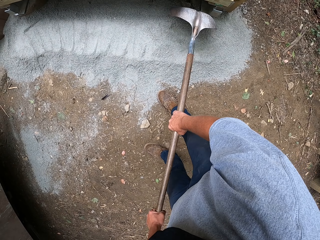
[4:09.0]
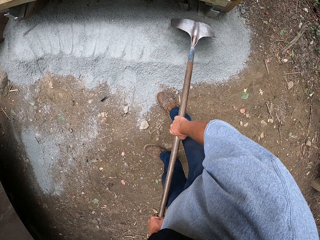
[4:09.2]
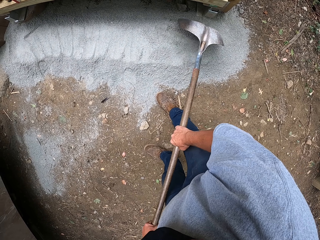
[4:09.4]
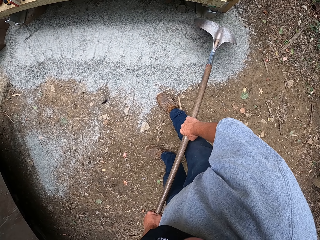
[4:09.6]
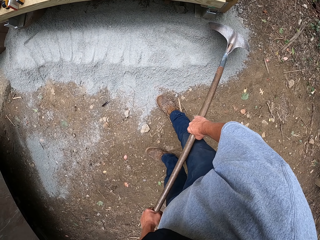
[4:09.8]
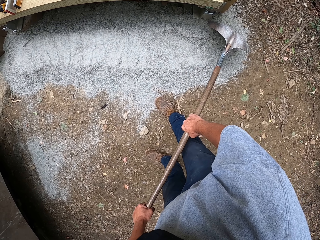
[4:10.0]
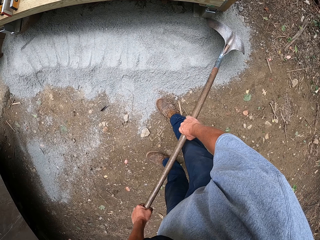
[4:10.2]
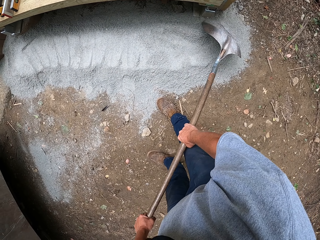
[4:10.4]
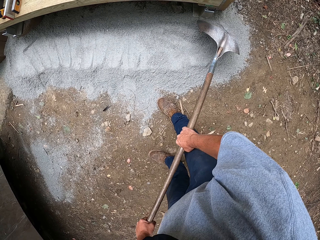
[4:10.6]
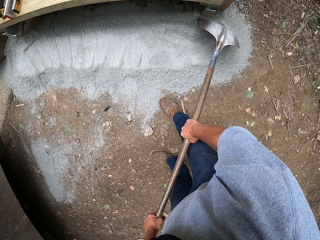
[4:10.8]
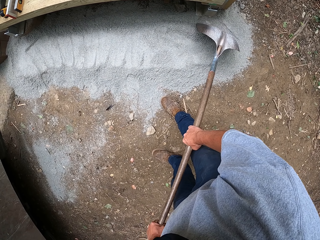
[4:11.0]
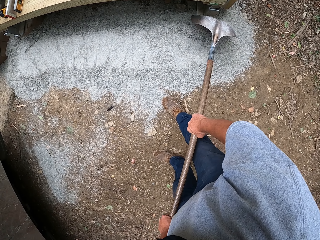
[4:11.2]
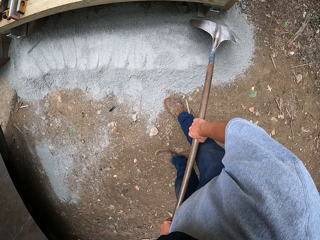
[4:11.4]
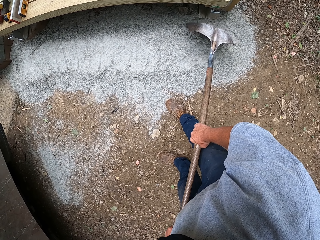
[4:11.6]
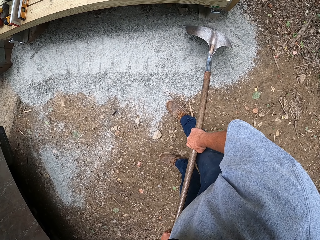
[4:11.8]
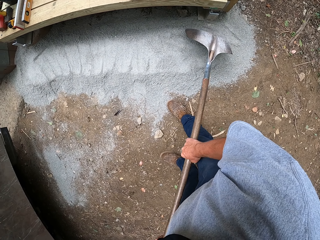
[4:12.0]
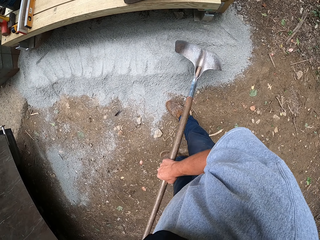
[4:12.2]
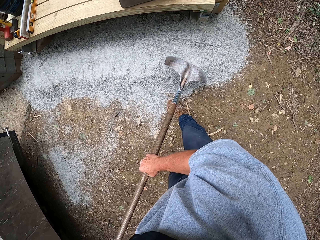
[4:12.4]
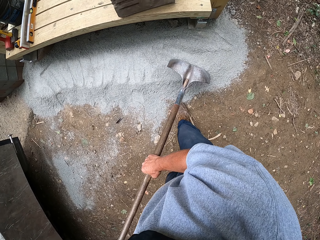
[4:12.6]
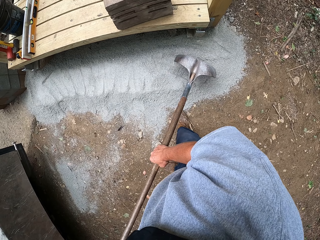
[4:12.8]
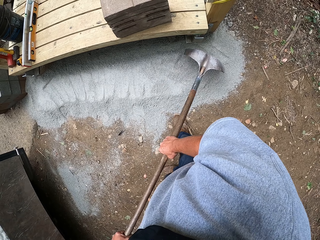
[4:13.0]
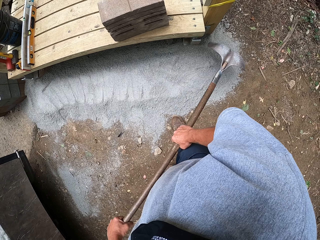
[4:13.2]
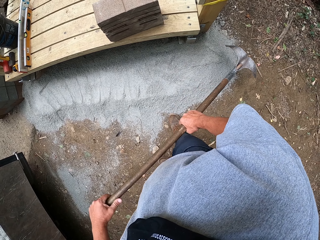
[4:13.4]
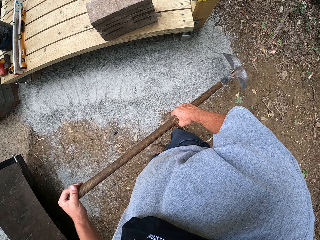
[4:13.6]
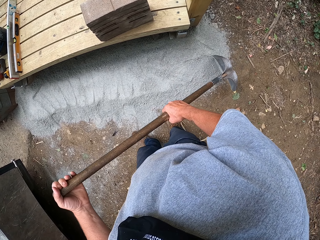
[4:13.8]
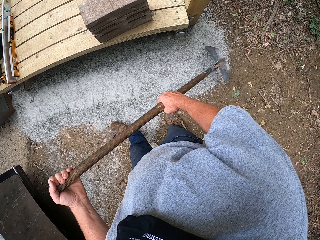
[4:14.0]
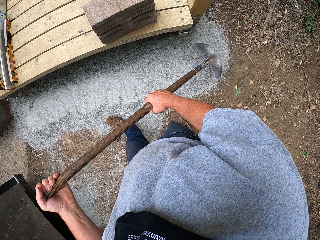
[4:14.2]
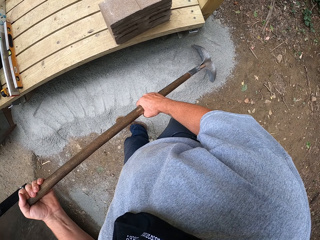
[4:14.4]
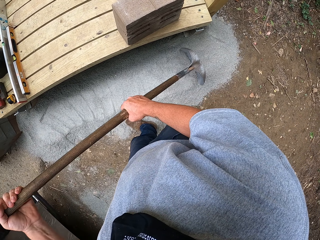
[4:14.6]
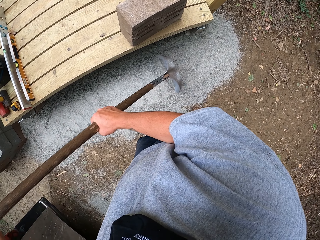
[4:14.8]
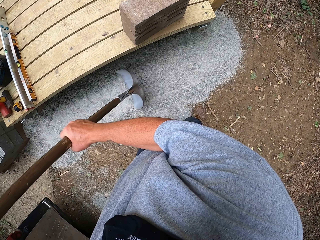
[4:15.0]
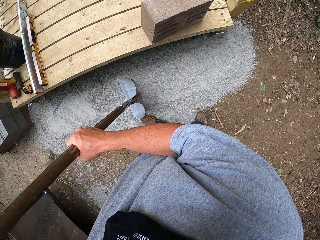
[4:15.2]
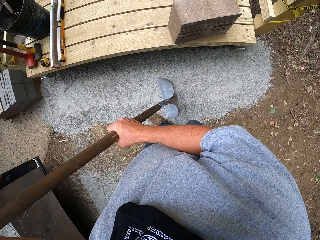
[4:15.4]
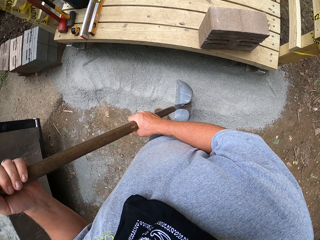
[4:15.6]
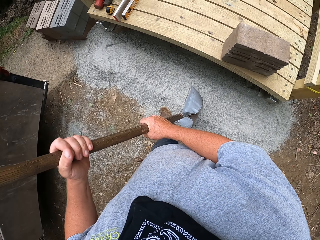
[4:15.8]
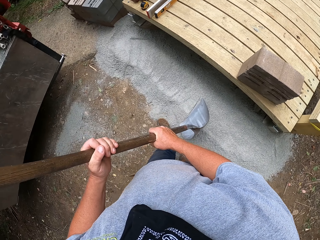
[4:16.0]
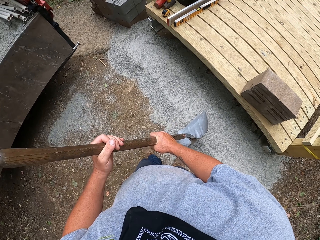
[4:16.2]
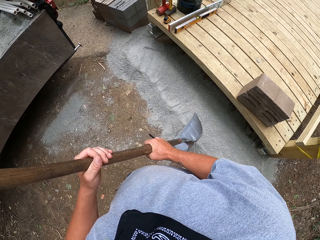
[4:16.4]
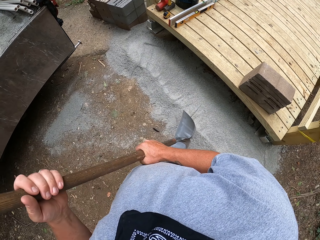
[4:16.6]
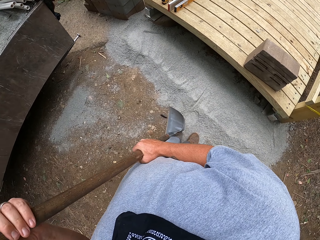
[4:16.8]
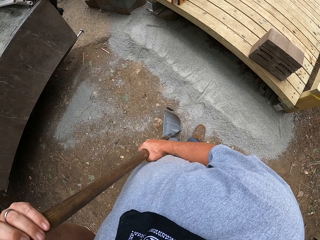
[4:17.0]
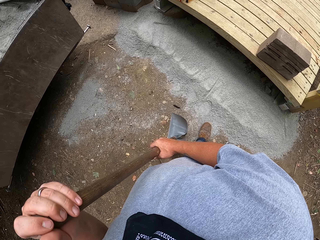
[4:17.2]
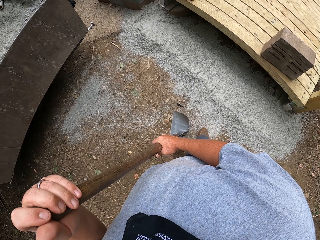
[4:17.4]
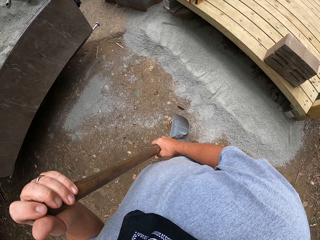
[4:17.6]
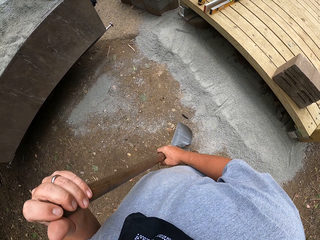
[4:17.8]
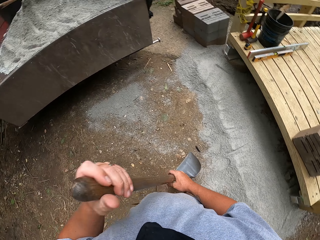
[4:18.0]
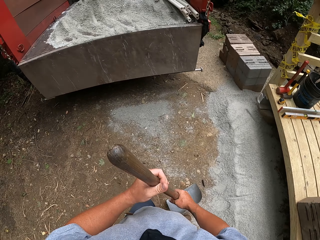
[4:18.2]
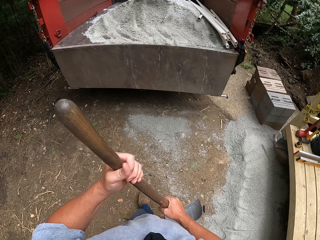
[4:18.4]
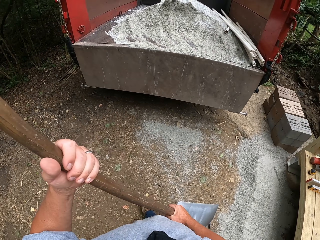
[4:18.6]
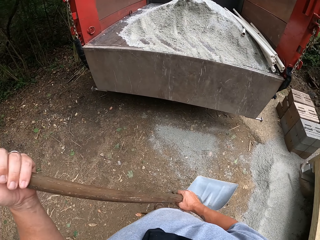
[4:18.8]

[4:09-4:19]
The camera wearer spreads the sand on the ground with the shovel.

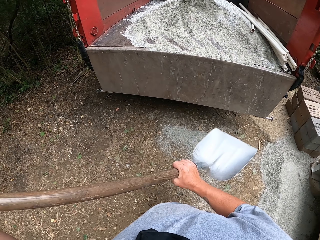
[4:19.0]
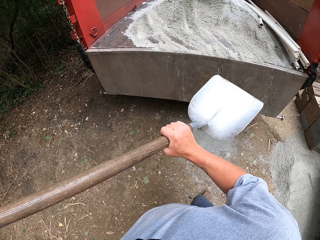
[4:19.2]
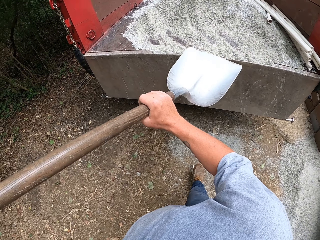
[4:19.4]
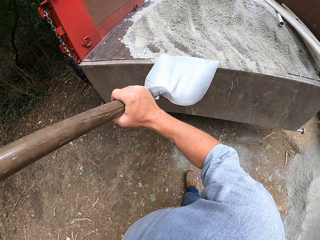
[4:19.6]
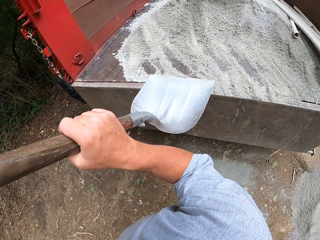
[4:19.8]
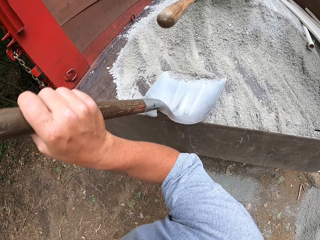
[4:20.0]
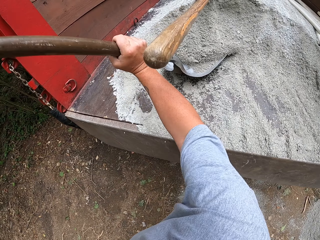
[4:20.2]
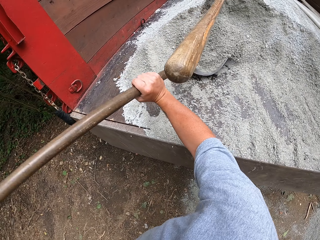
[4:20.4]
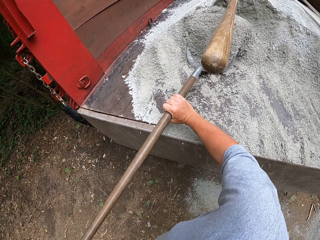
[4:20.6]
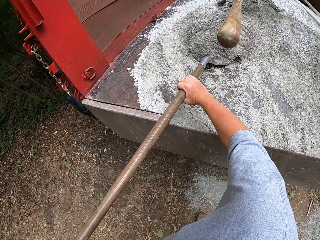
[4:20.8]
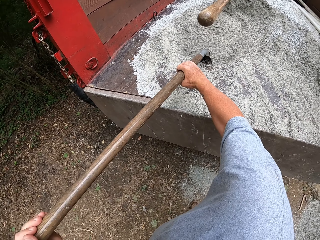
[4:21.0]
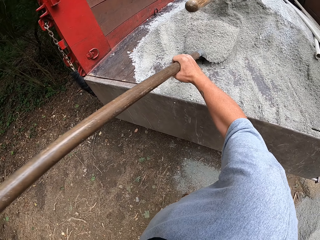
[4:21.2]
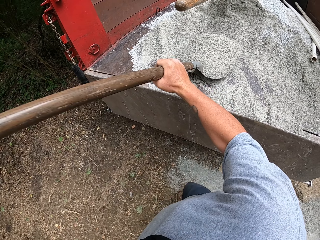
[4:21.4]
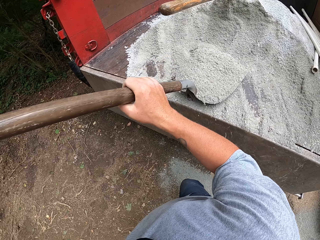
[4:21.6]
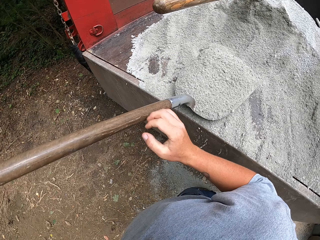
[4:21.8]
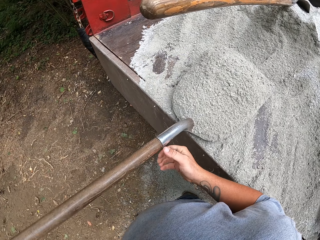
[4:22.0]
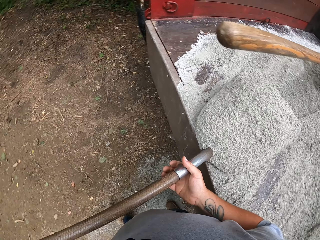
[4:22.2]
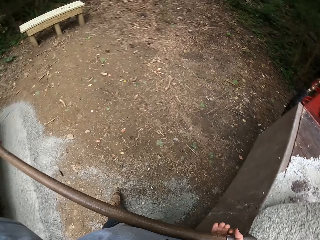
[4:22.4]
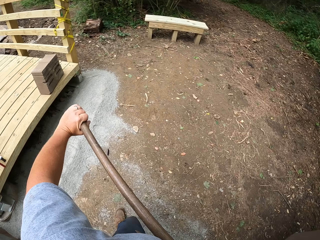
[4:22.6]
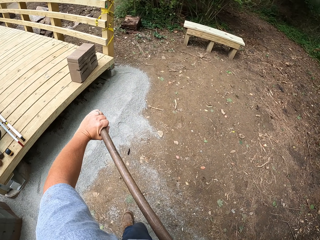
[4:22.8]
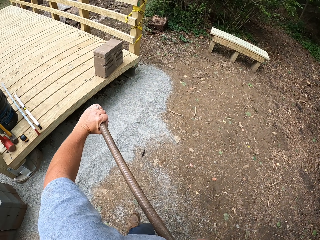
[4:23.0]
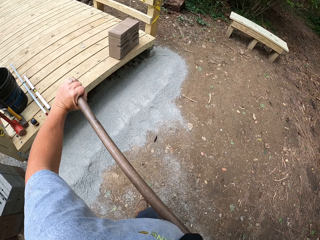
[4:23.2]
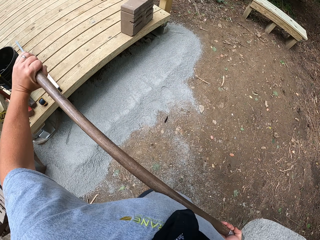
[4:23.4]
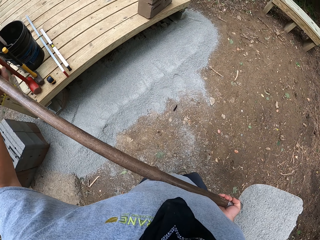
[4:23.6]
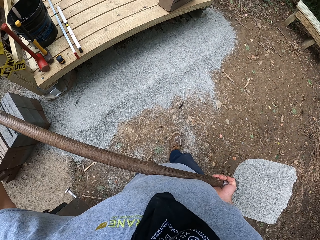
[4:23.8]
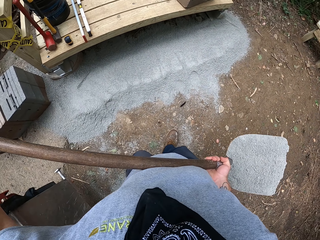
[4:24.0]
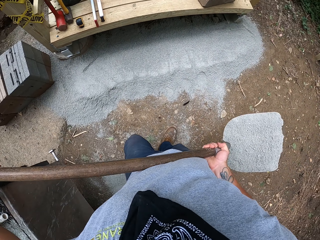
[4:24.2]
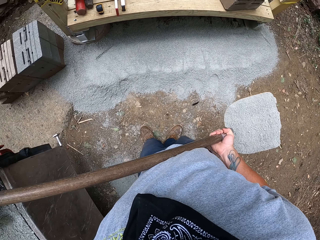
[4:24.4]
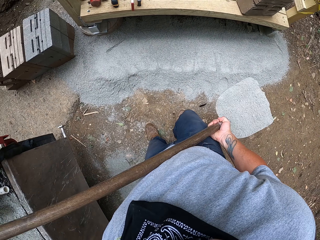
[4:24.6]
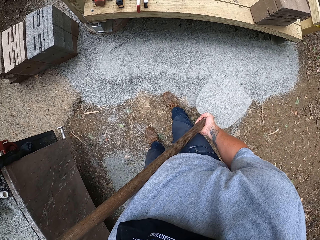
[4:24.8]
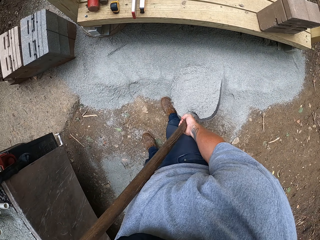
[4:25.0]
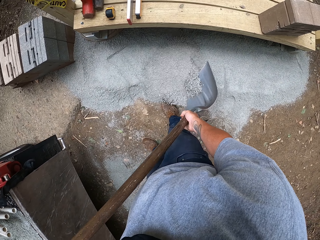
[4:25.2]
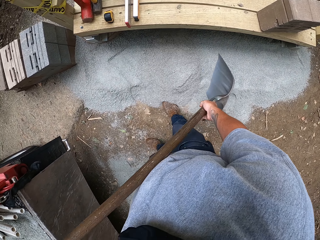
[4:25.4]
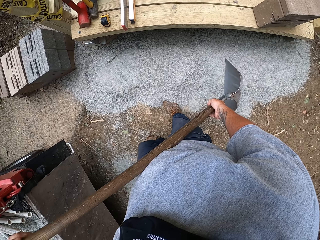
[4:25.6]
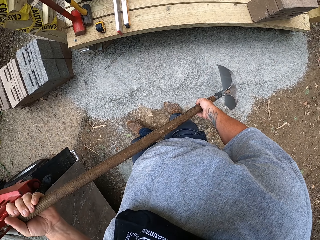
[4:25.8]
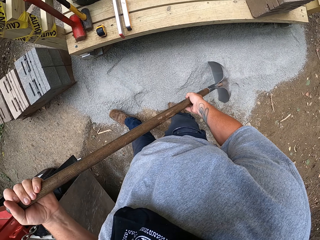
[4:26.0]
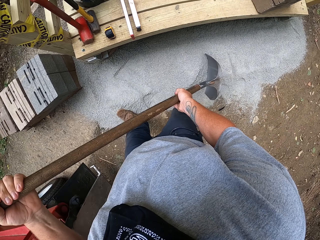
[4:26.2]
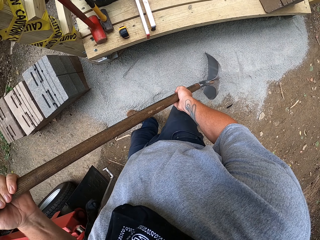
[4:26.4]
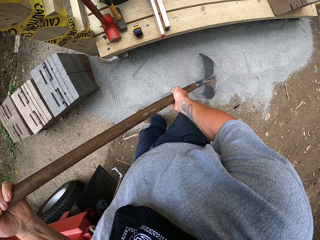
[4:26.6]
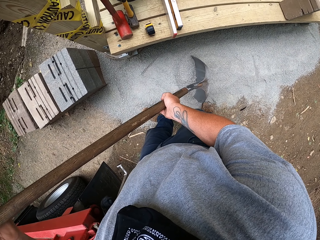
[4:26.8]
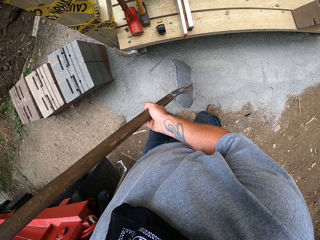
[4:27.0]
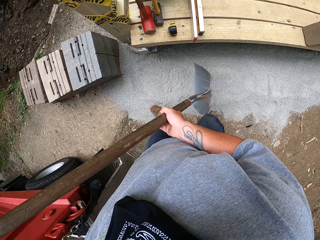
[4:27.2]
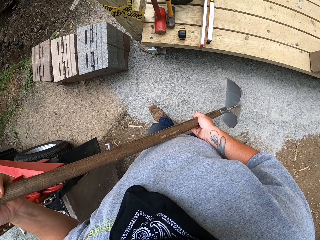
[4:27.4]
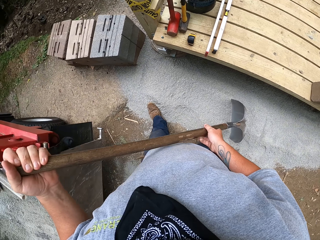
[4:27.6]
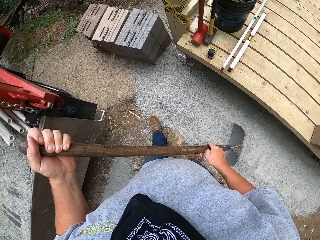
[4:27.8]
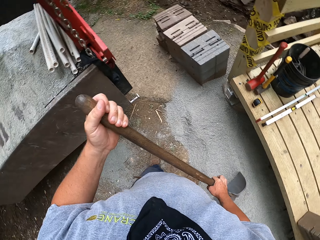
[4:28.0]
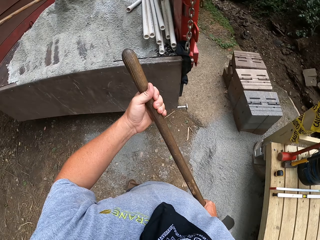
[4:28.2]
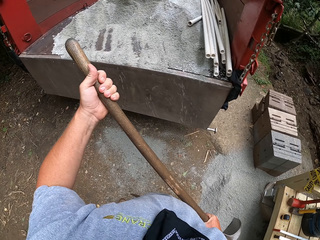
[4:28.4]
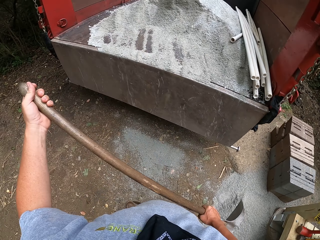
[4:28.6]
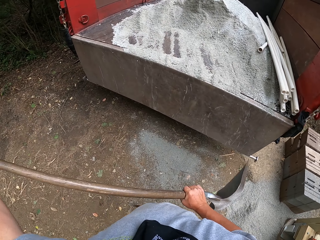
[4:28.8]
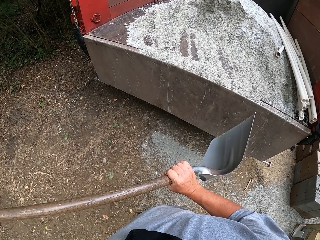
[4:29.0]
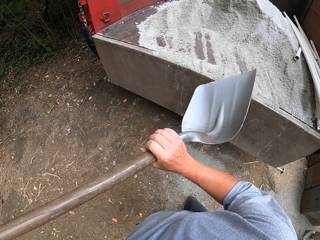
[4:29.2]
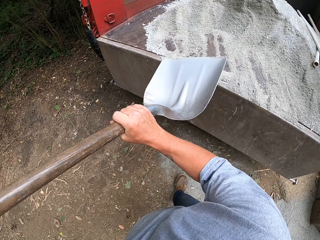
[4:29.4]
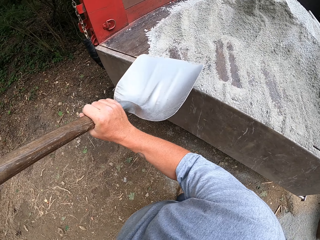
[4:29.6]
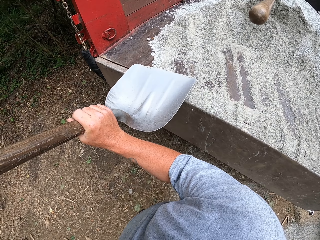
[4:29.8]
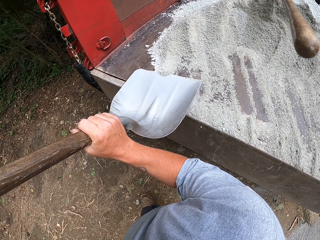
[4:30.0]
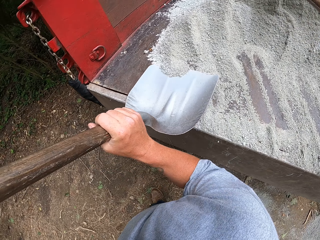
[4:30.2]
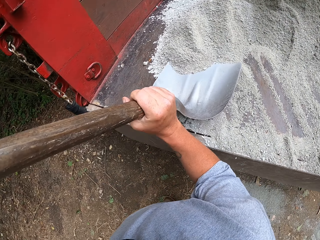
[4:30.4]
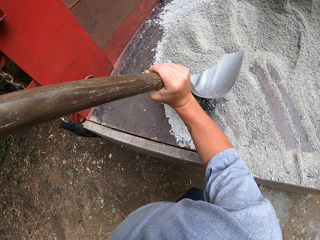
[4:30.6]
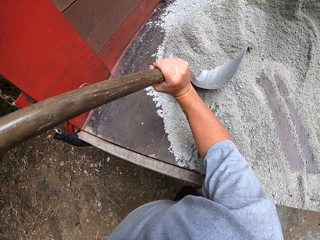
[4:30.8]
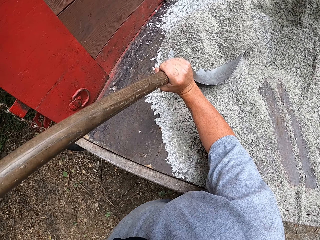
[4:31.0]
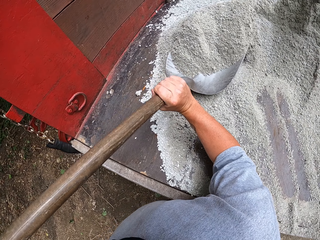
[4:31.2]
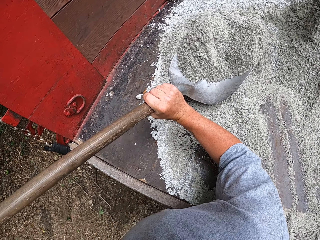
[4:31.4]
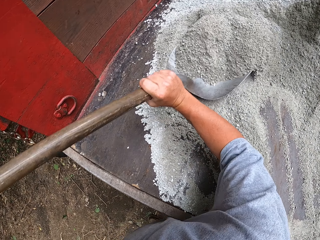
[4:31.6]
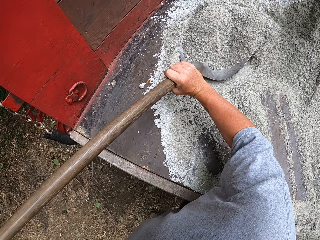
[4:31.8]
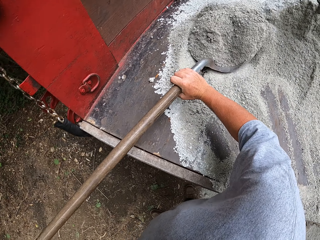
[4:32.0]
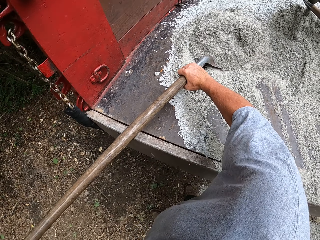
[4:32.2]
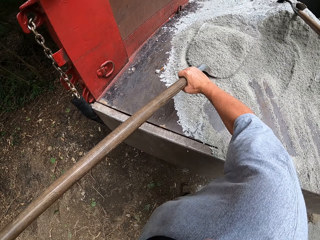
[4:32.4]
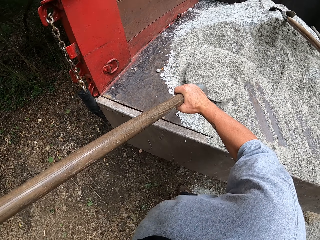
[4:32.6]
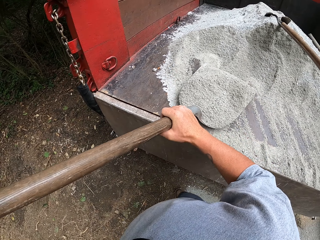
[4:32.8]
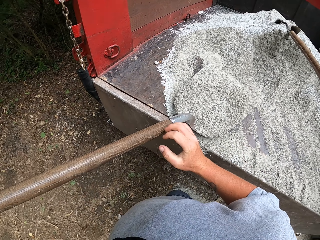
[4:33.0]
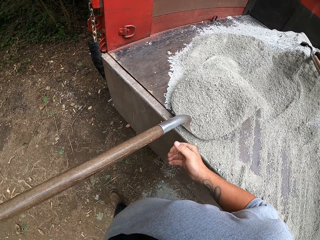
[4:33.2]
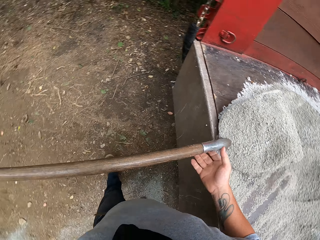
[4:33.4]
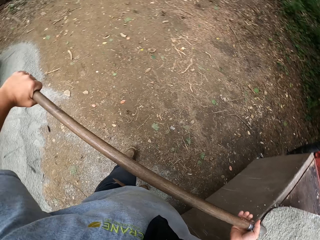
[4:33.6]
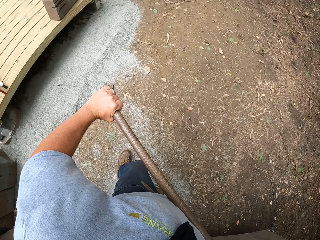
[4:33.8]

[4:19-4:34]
The camera wearer scoops the sand with a shovel. They pour the sand on the ground under the bridge. They spread the sand on the ground with the shovel. They scoop the sand with the shovel.
